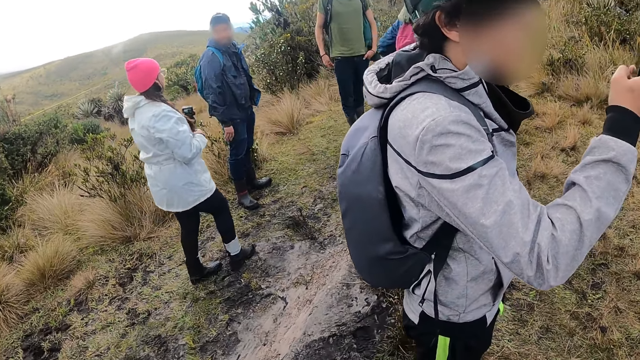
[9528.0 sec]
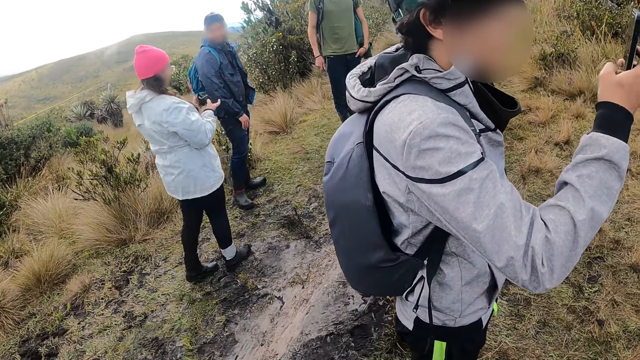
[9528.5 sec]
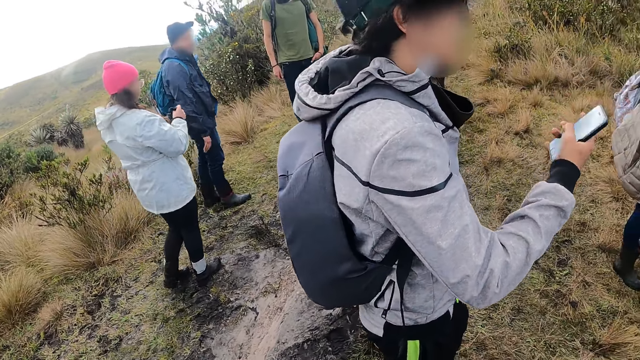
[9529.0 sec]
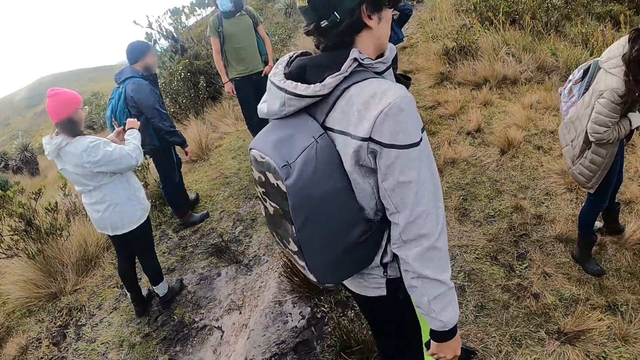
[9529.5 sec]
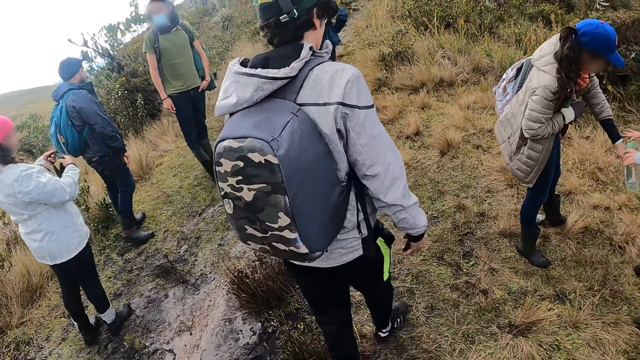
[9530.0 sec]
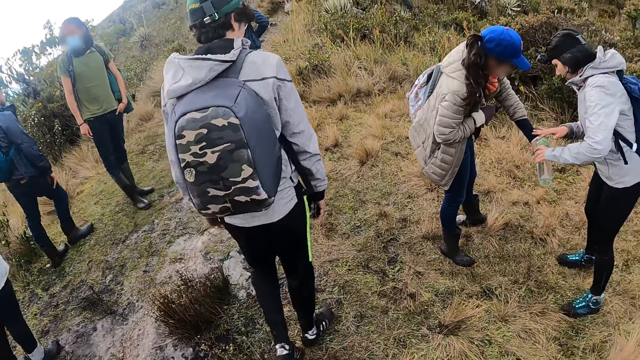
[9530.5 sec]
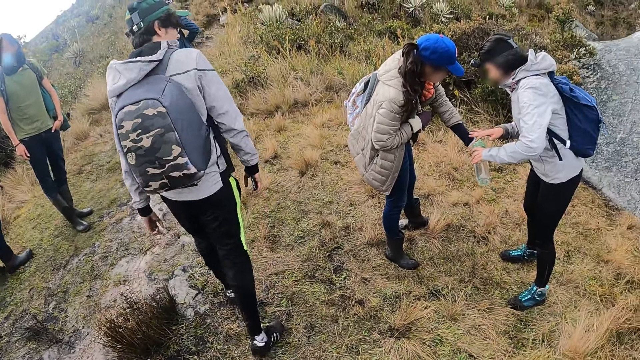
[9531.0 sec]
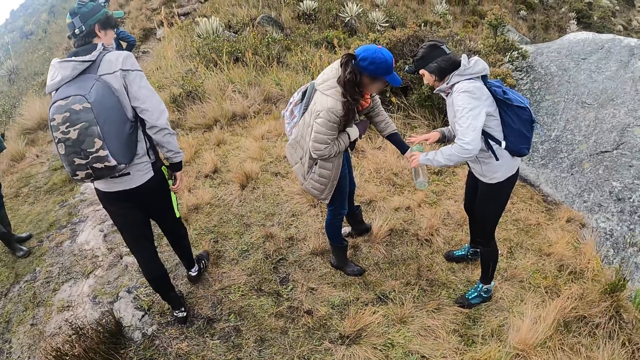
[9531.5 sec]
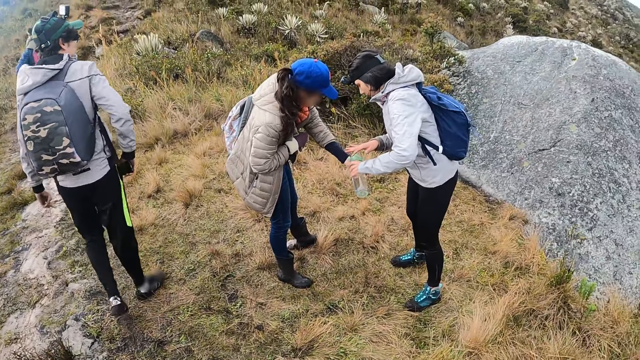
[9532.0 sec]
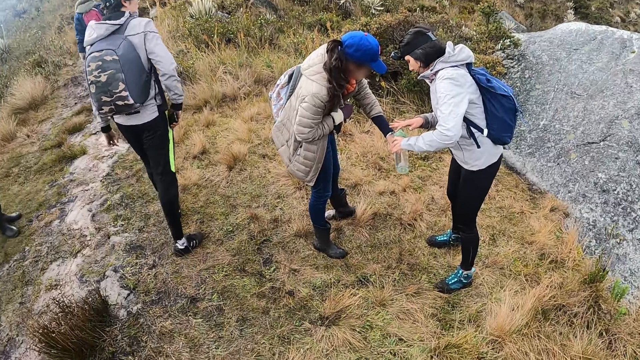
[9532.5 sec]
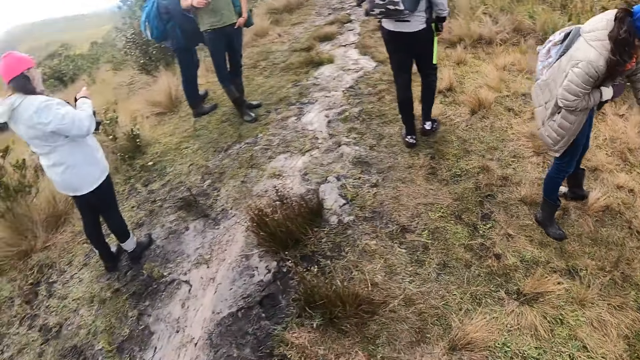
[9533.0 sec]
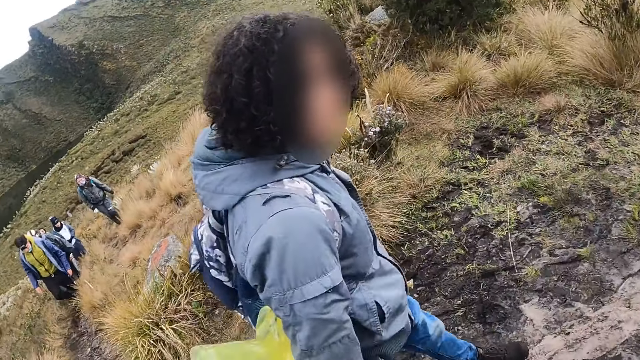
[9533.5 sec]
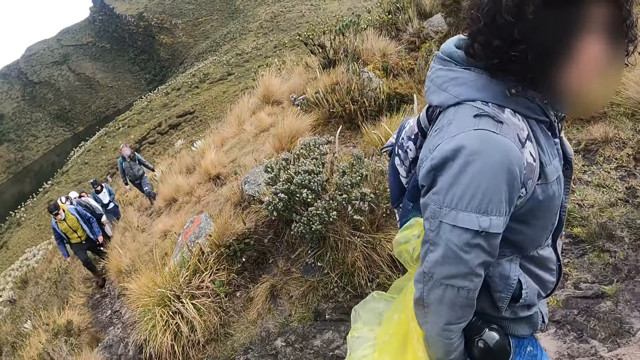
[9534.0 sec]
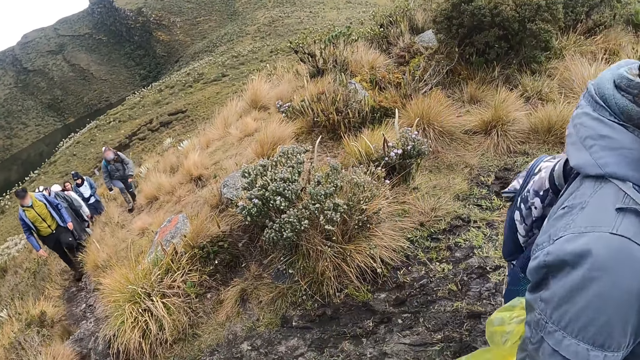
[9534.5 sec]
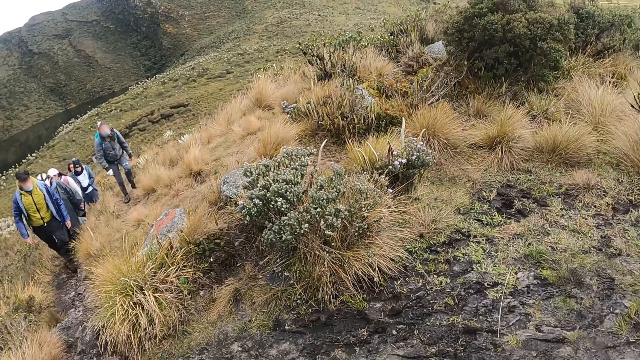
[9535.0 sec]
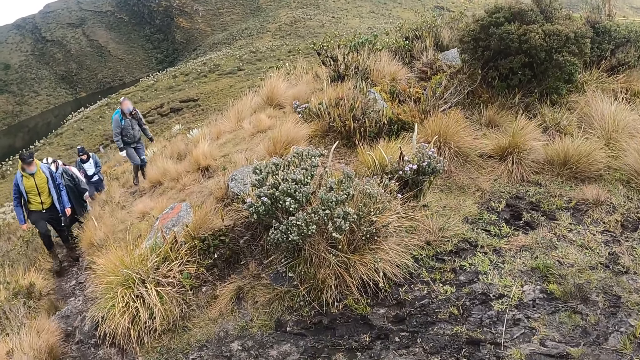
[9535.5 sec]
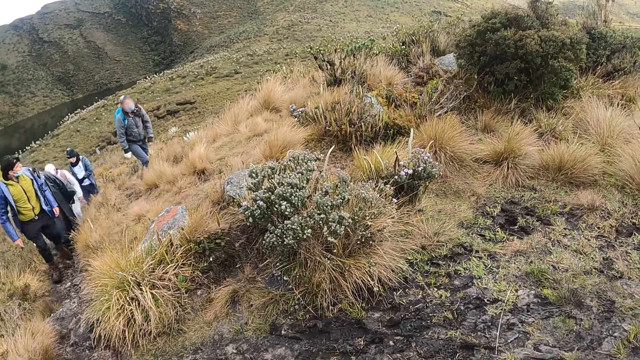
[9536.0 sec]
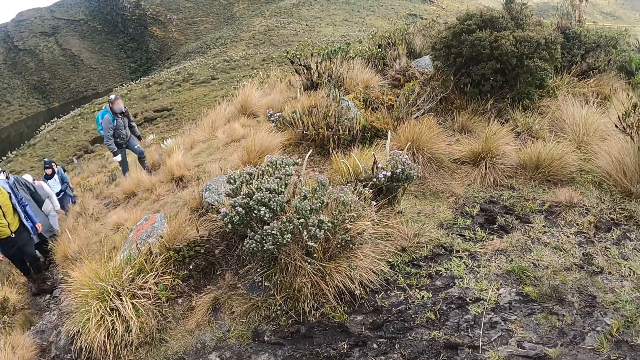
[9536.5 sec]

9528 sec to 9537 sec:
The woman washes her right hand with water from the green bottle. Another woman pours water from the green bottle in both hands on the left hand of the first woman.

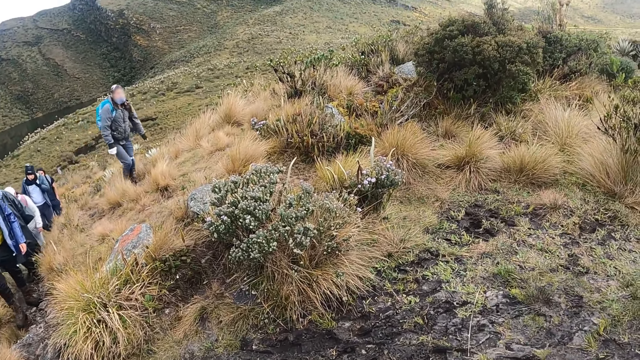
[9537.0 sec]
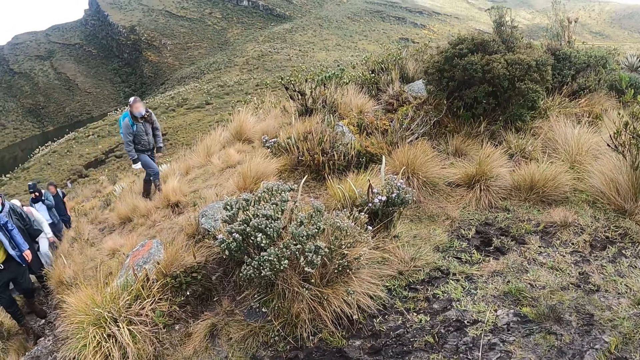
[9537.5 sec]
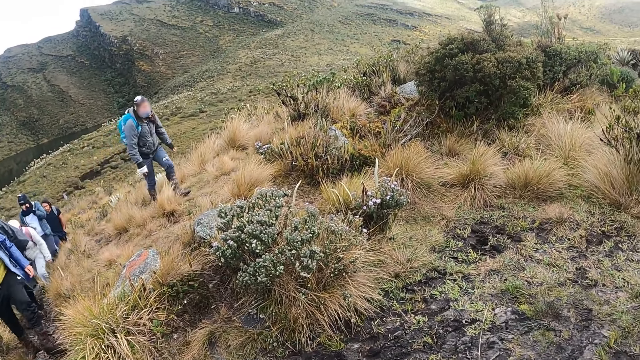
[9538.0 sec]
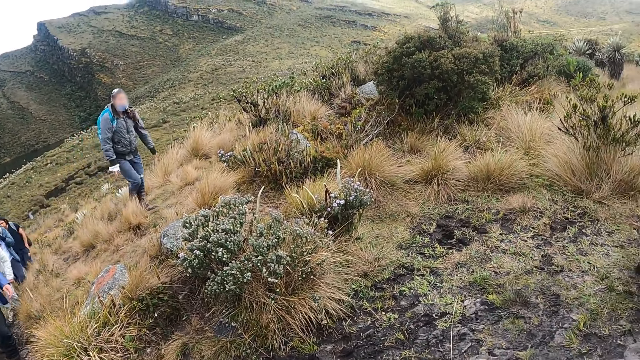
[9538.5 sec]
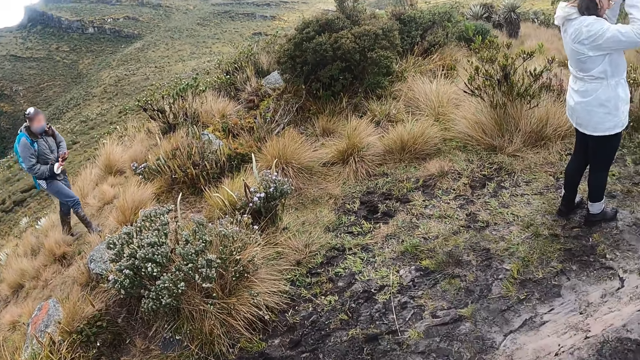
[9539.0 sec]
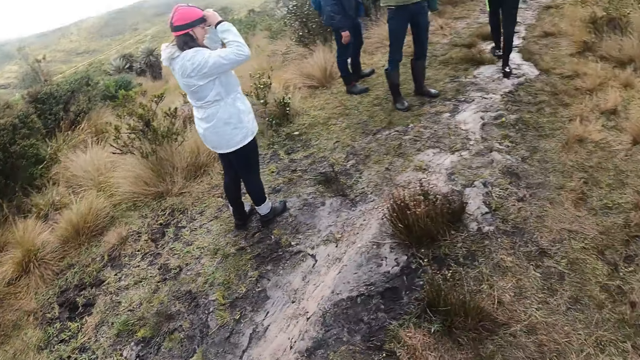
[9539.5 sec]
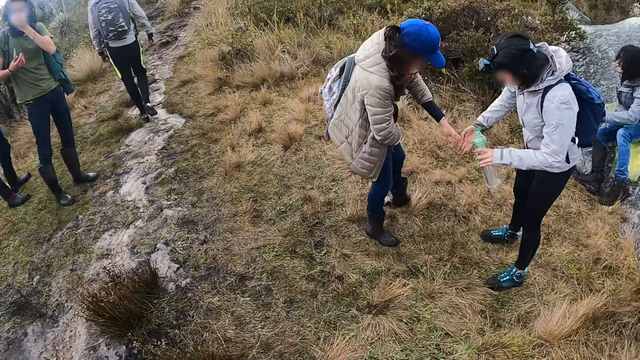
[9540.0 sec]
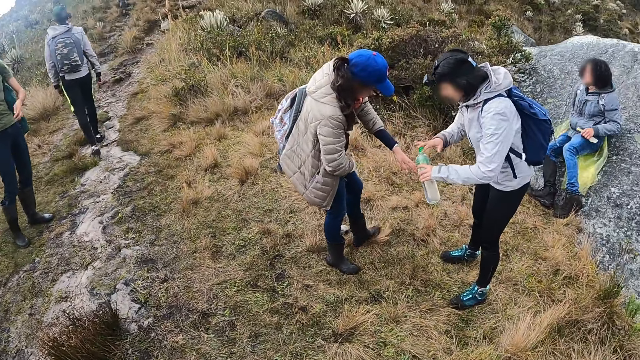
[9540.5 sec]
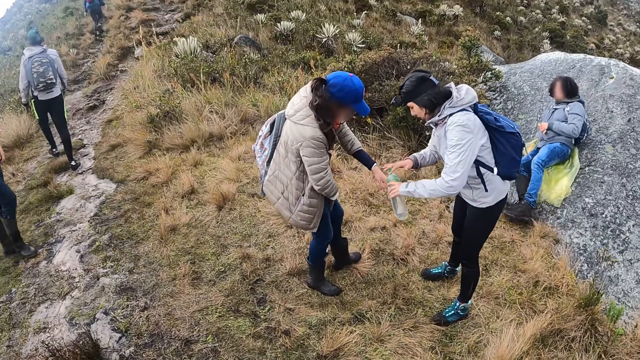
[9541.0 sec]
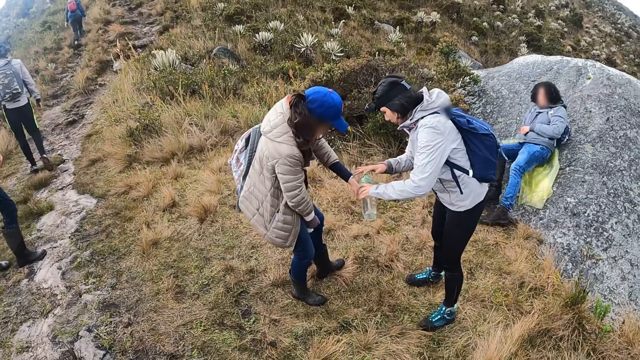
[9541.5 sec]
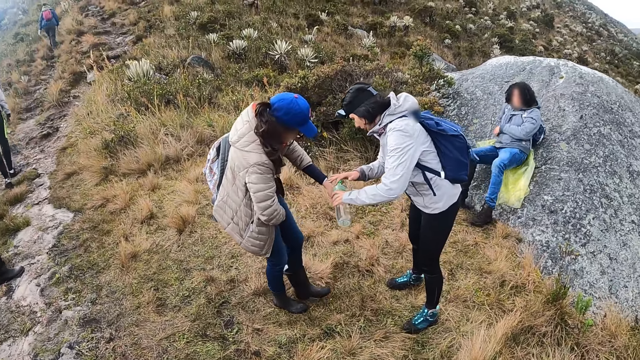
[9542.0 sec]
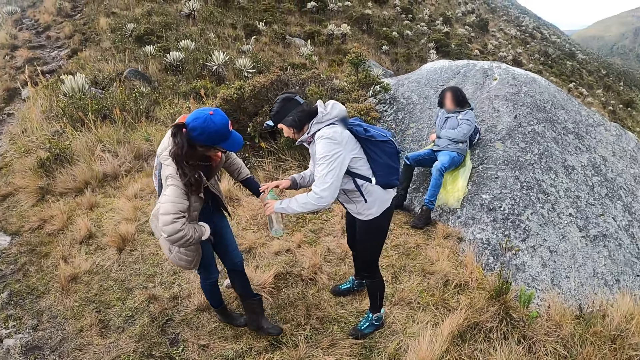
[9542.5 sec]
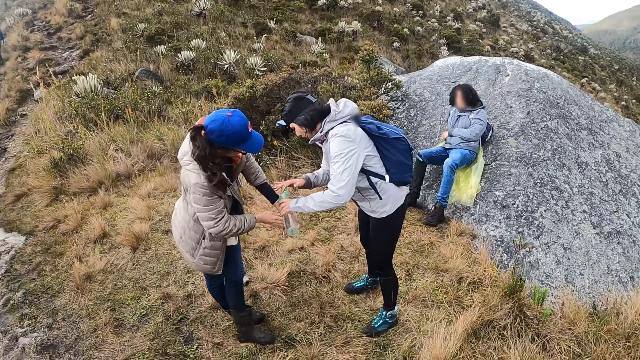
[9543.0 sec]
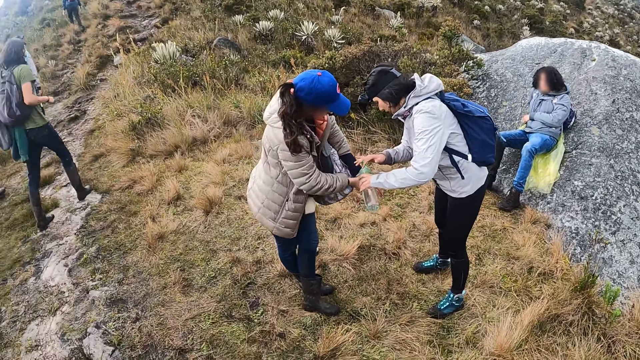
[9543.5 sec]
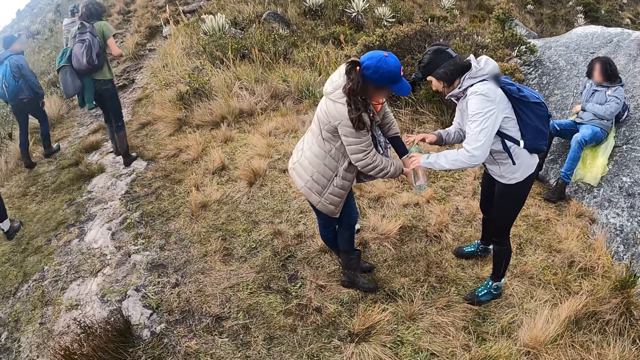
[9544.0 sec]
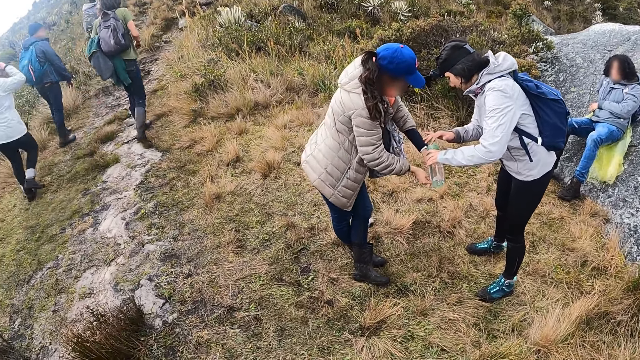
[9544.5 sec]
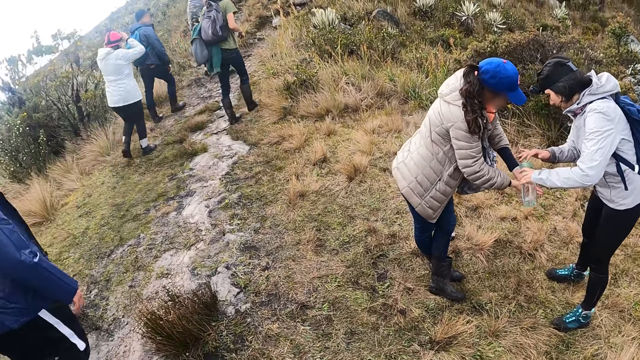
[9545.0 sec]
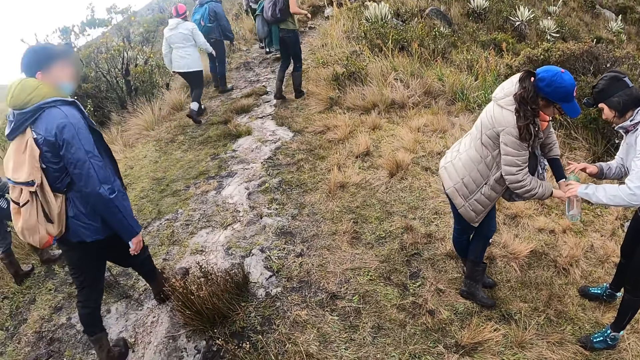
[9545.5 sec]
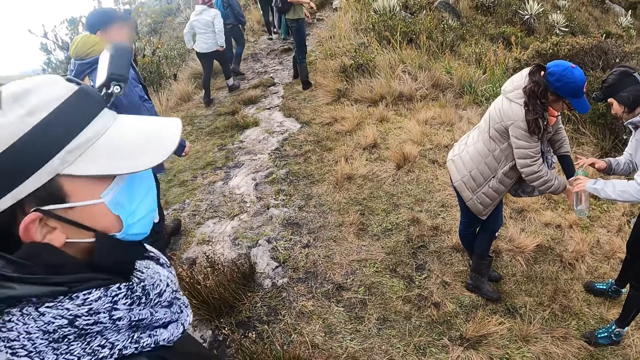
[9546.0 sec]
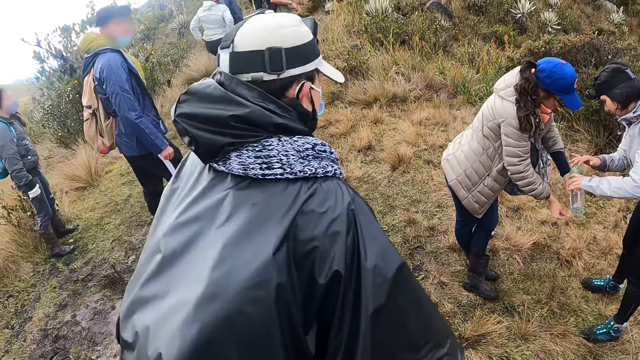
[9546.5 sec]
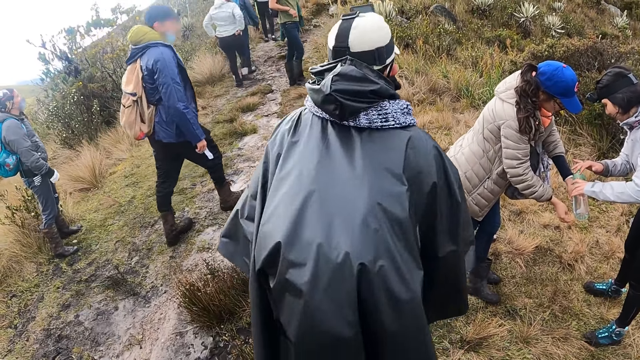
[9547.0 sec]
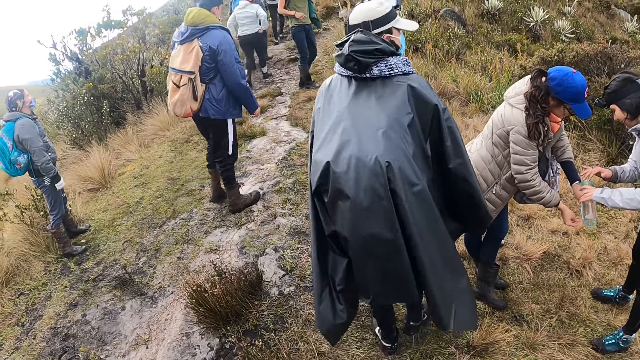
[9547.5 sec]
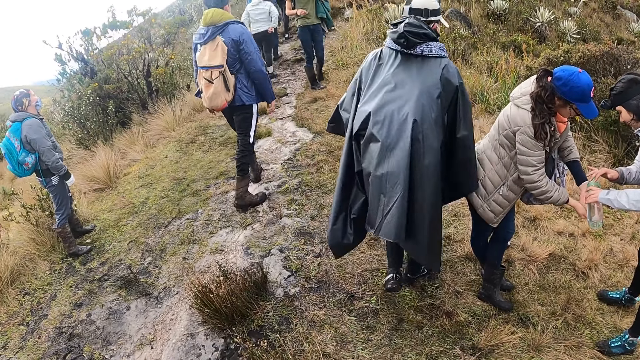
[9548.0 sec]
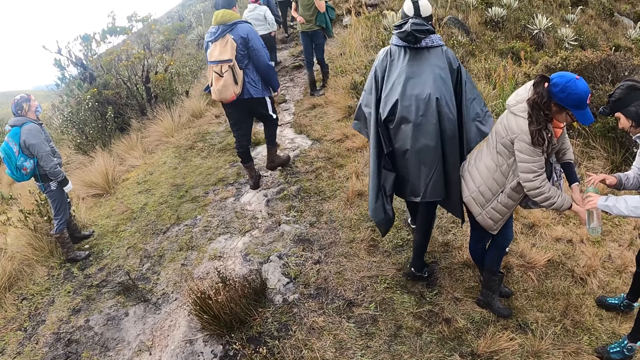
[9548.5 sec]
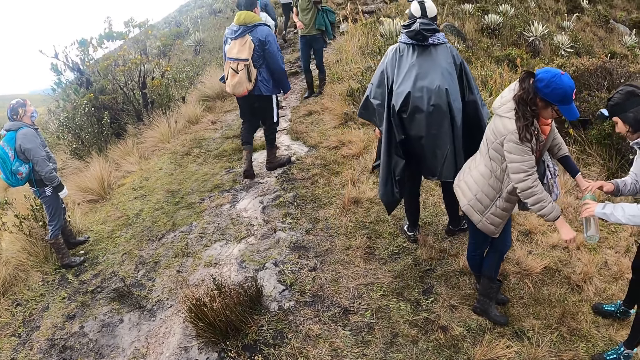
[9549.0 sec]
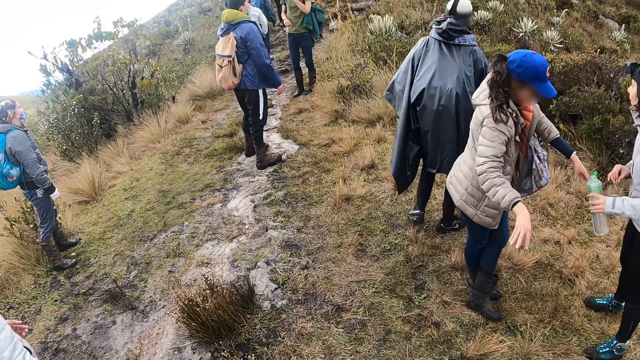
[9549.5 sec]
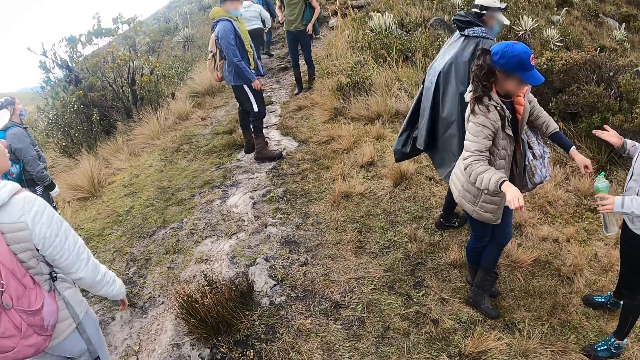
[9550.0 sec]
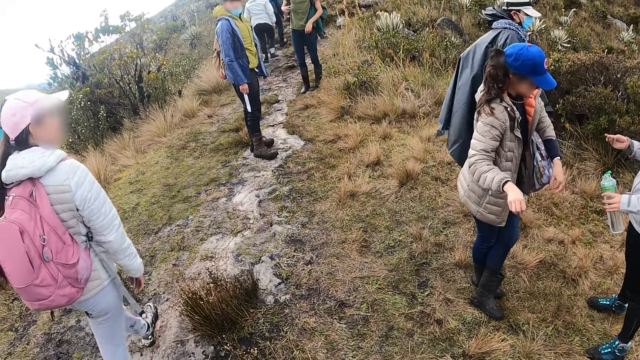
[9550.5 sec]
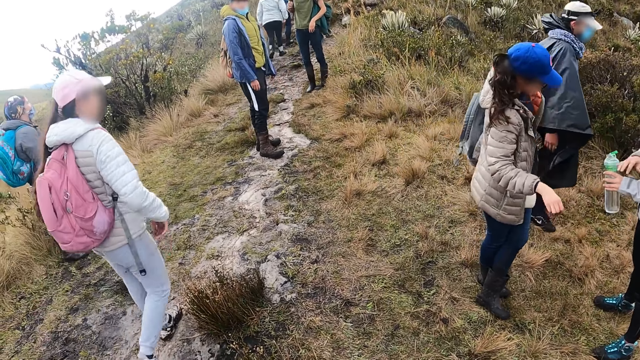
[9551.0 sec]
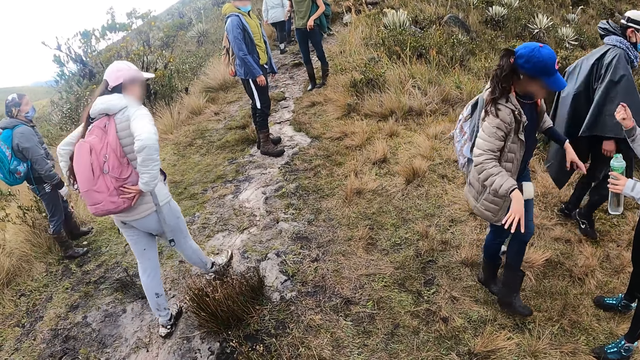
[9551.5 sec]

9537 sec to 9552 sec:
The woman gestures with both hands. Another woman washes the left hand of a third woman with her right hand. The third woman removes a glove from her right hand between her legs. The second woman pours water from the green bottle in both hands on the left hand of the third woman. The third woman washes both hands with water from the green bottle and shakes off water from both hands.
